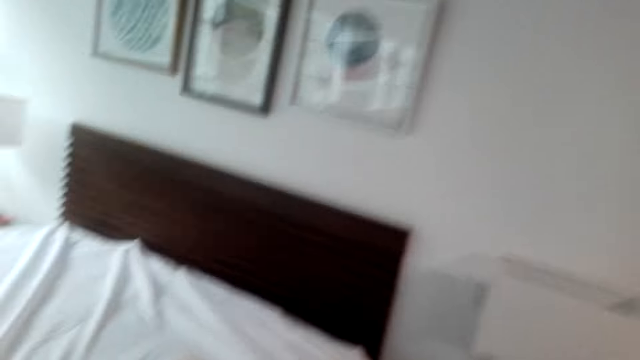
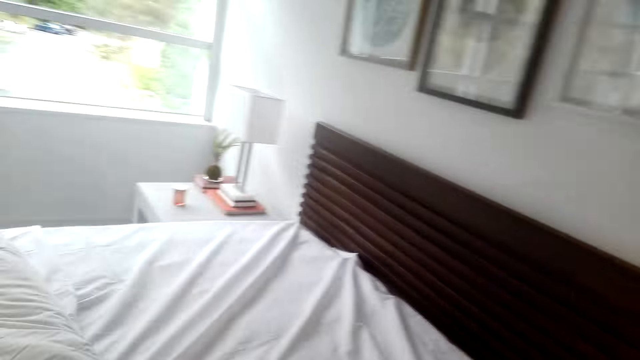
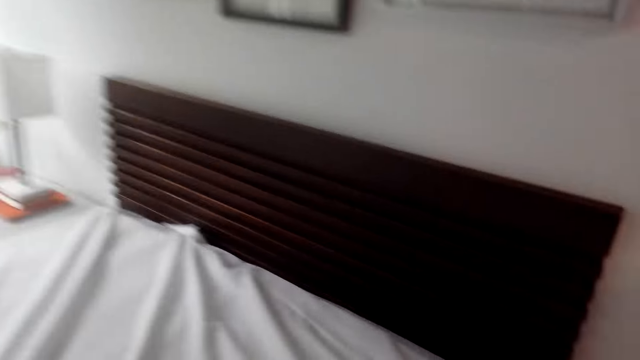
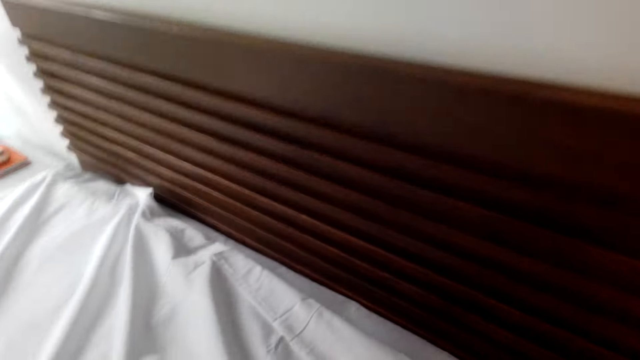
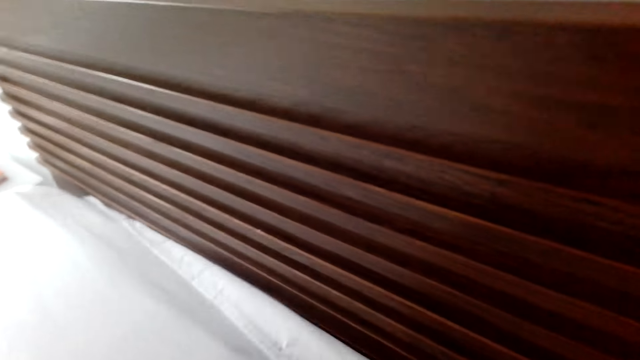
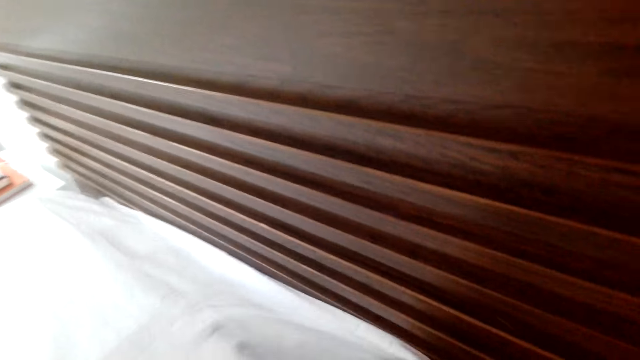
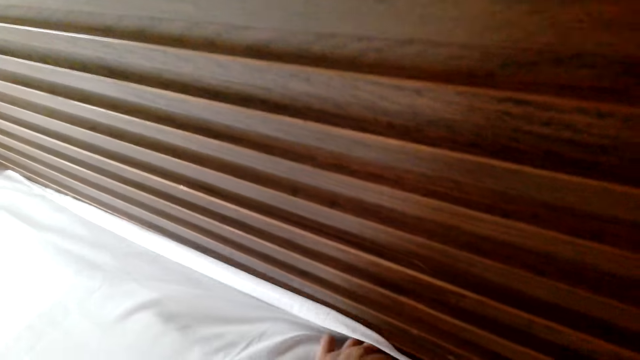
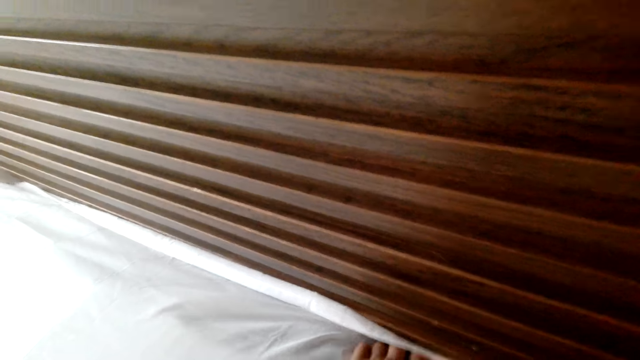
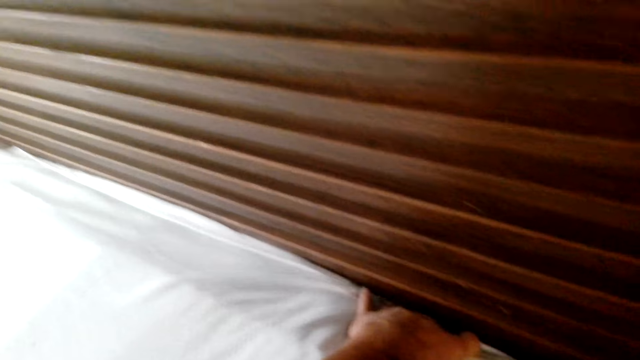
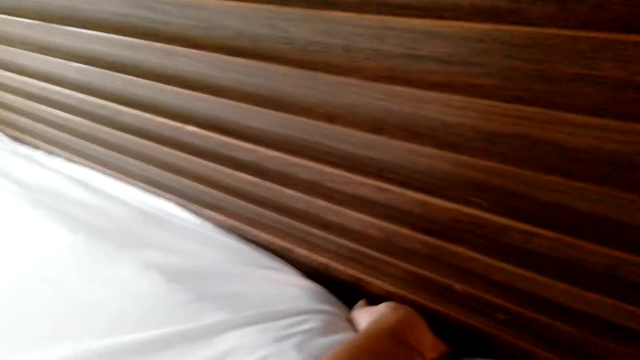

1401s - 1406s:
The camera wearer pulls the bedsheet and tucks in the bedsheet.

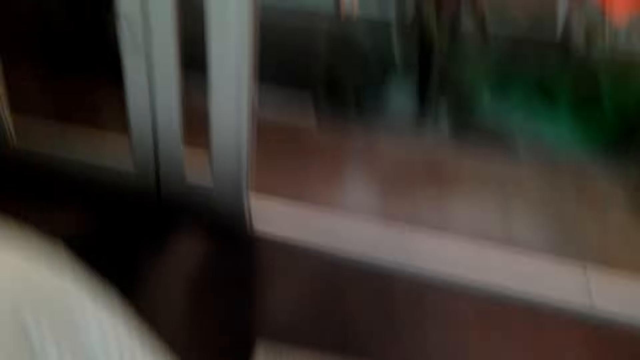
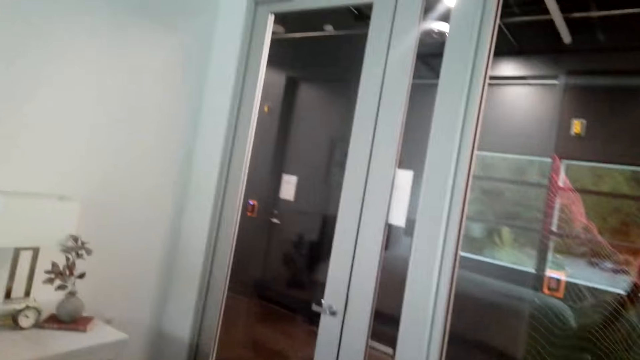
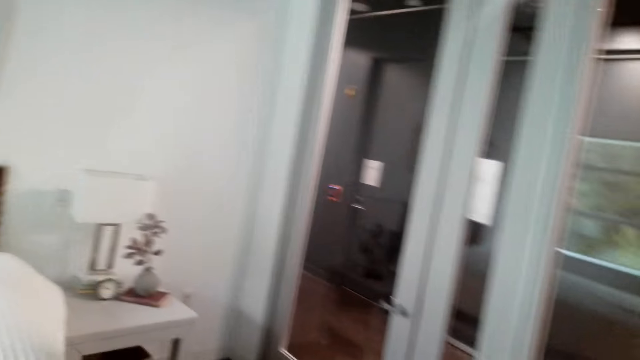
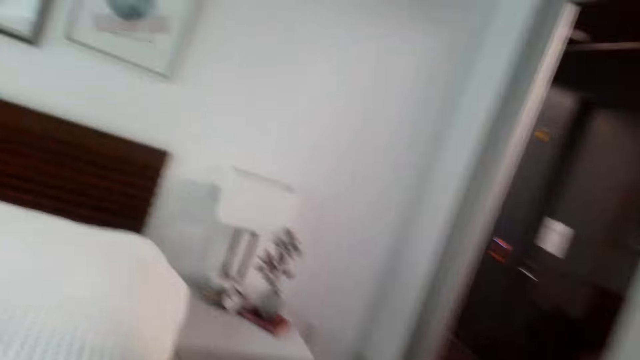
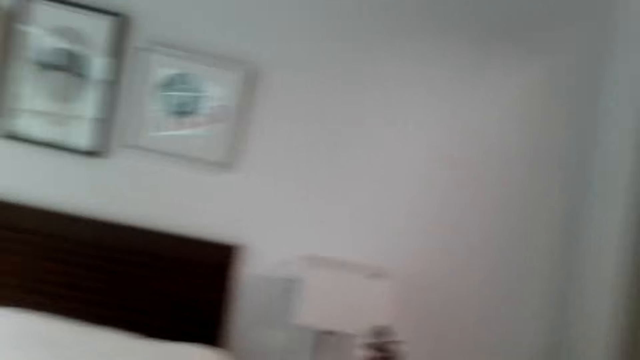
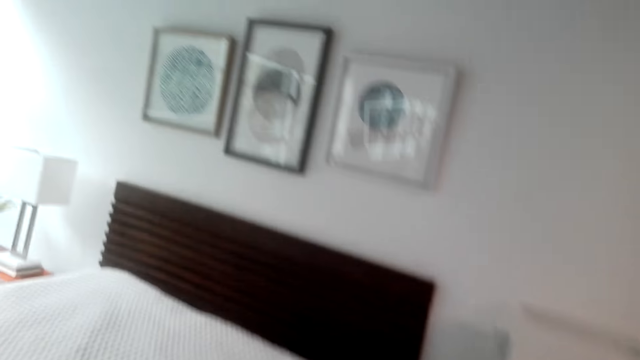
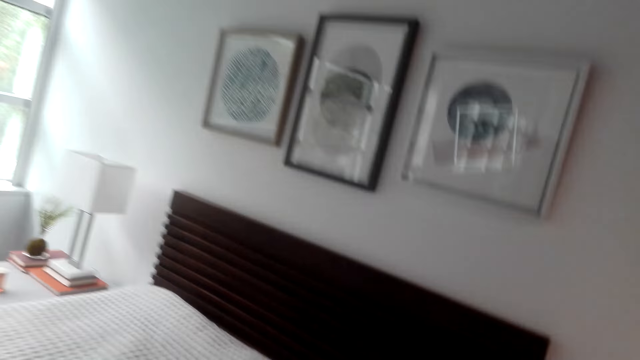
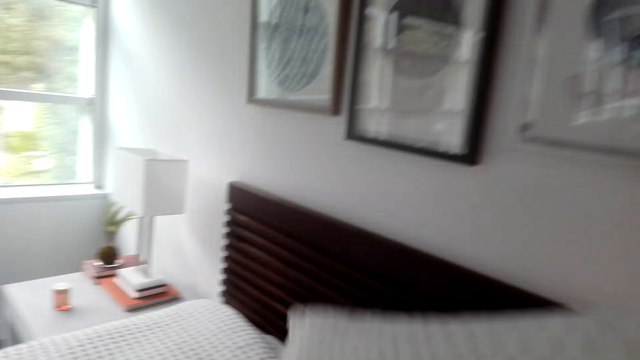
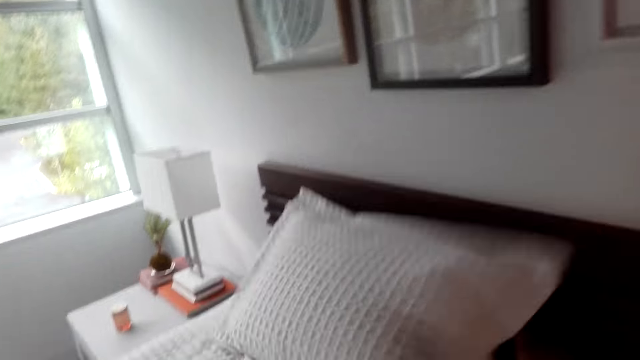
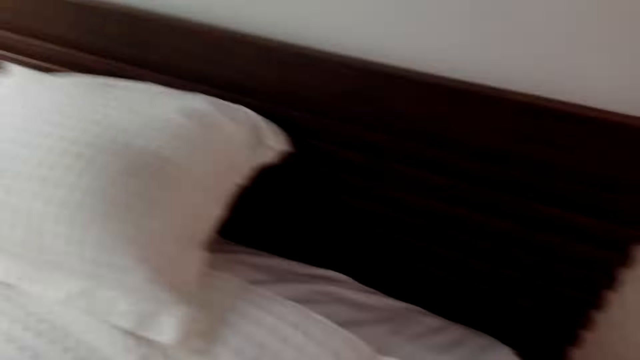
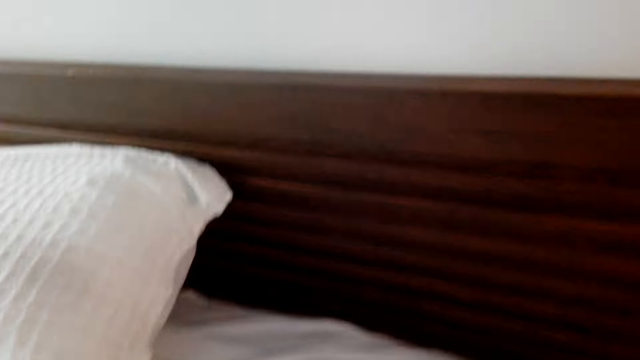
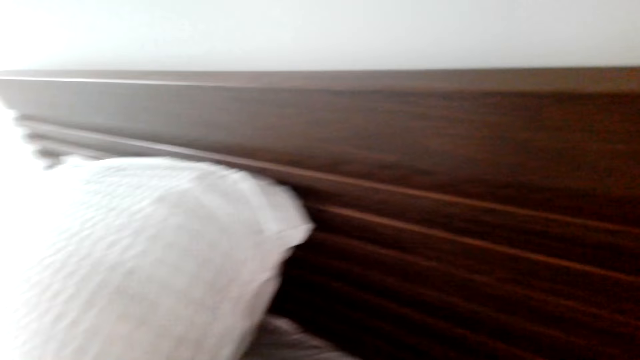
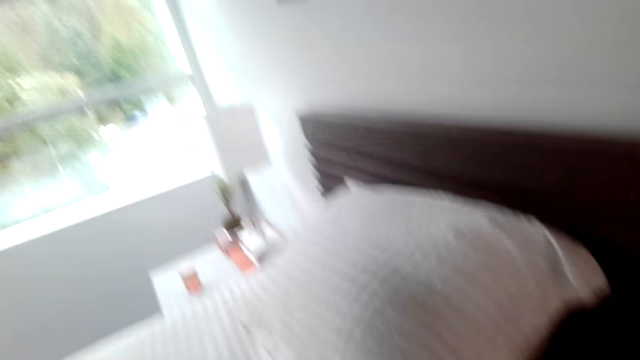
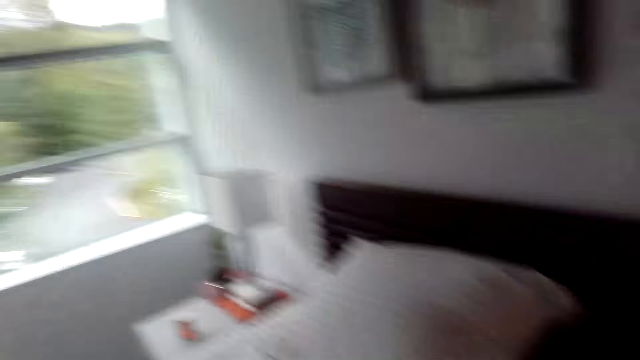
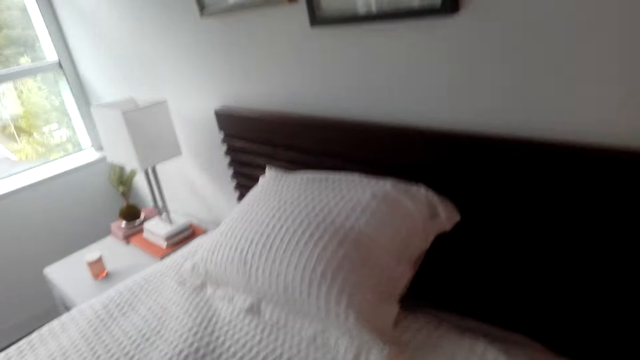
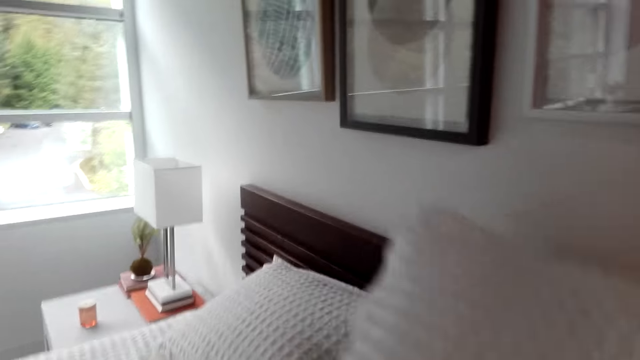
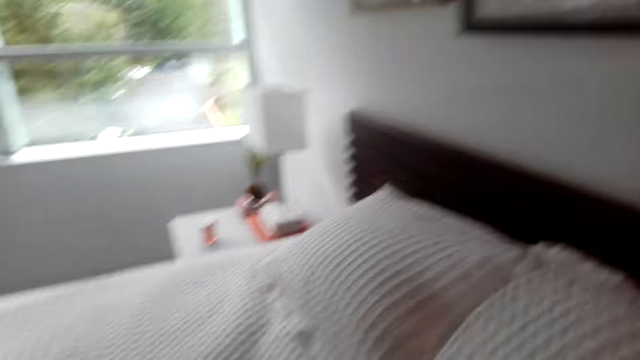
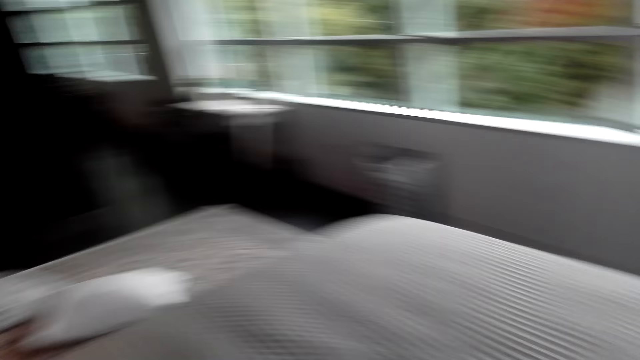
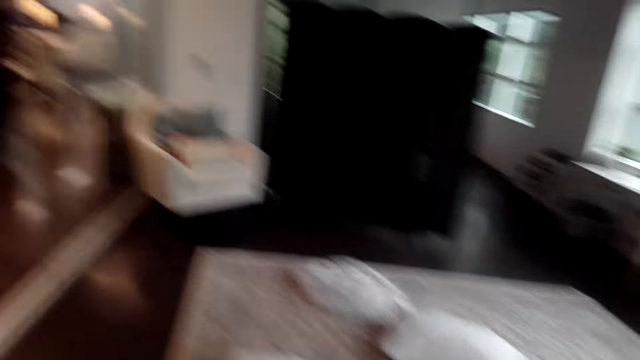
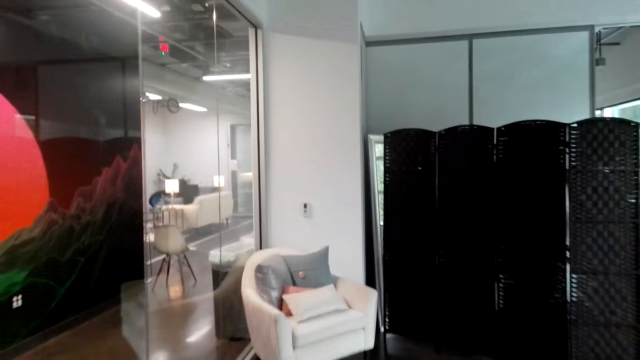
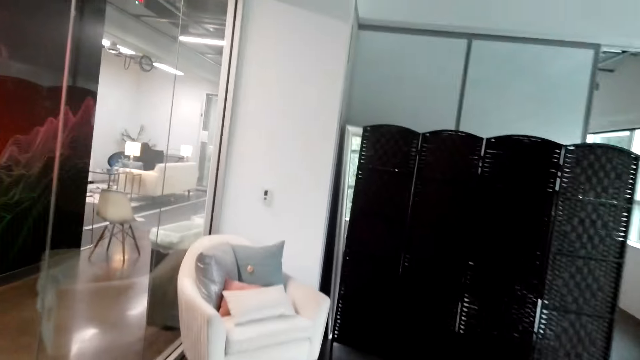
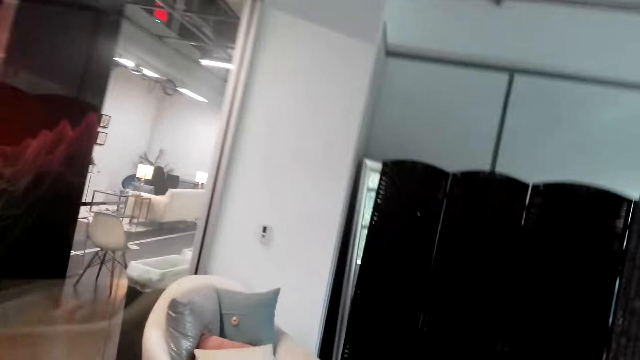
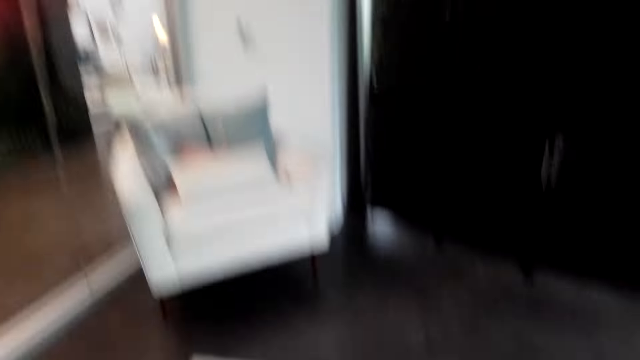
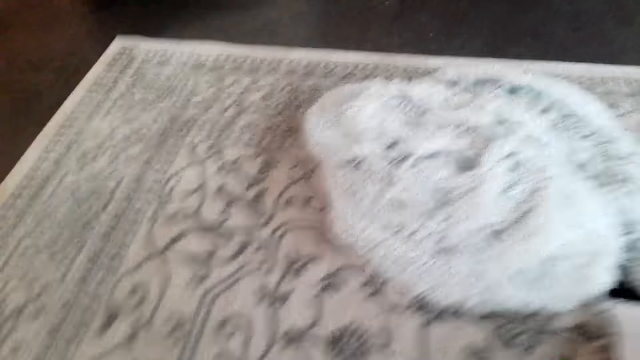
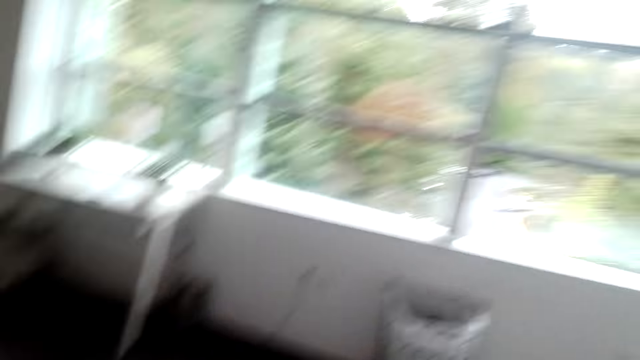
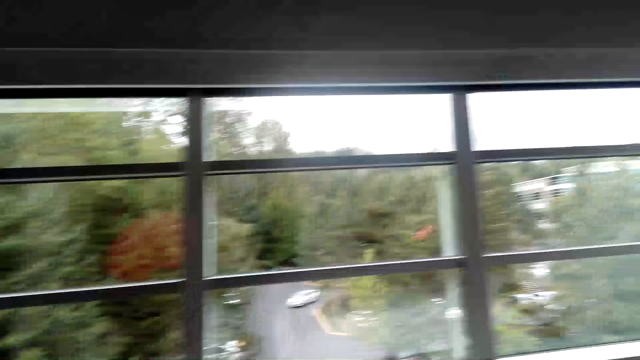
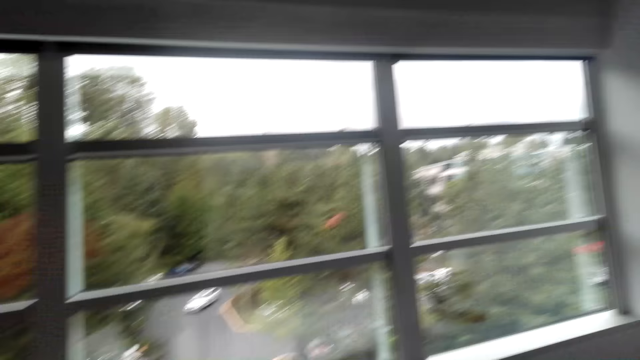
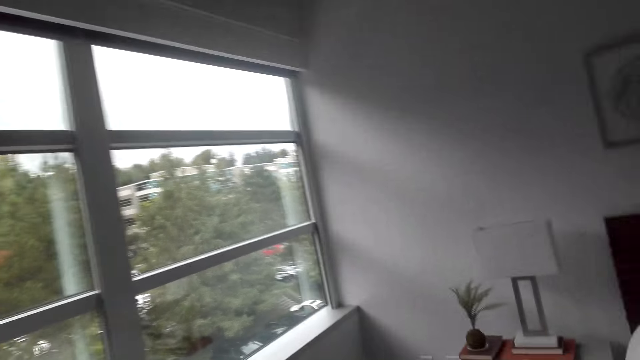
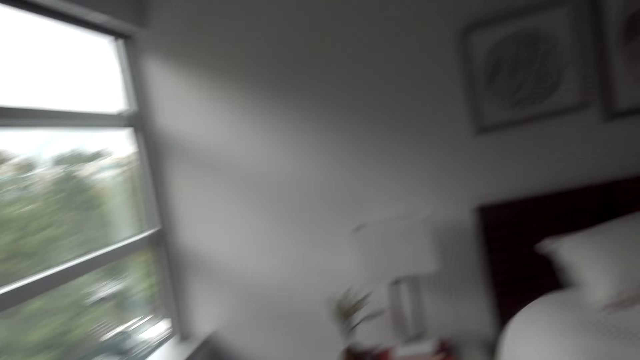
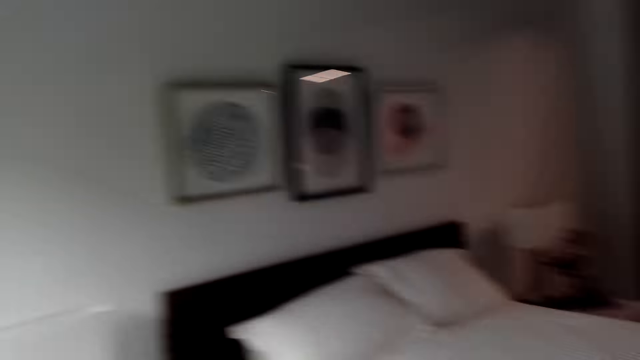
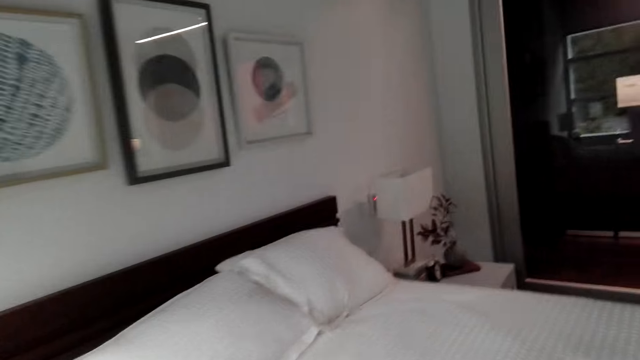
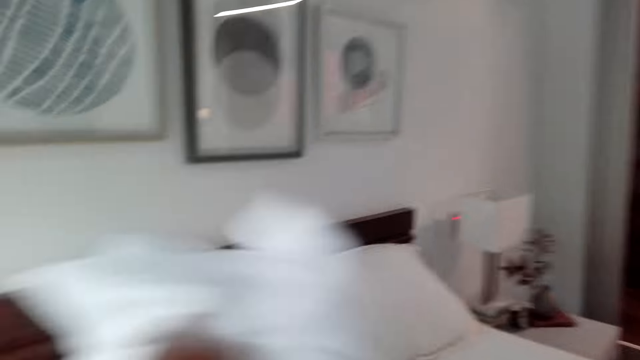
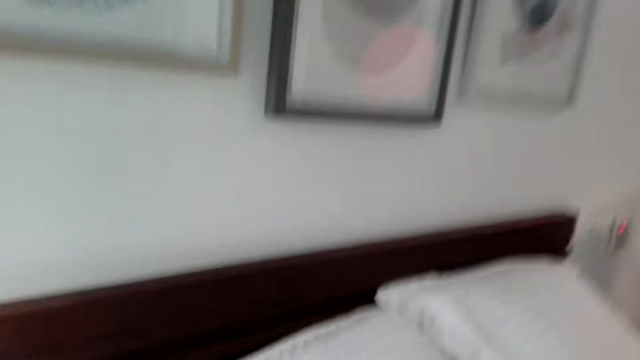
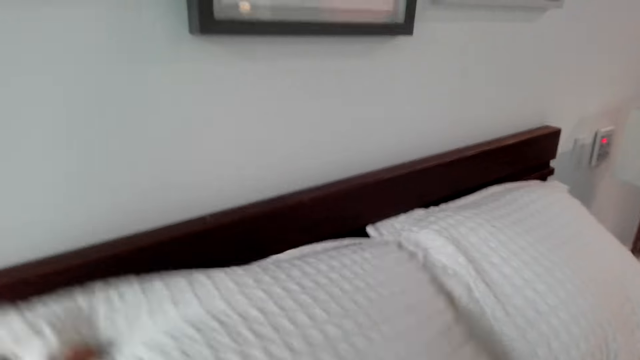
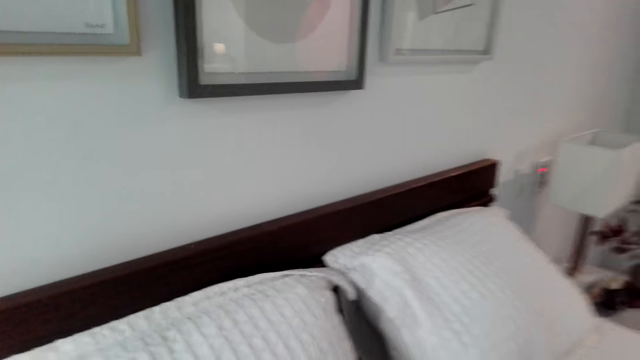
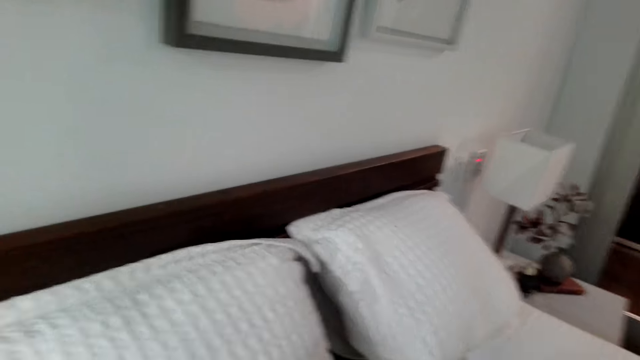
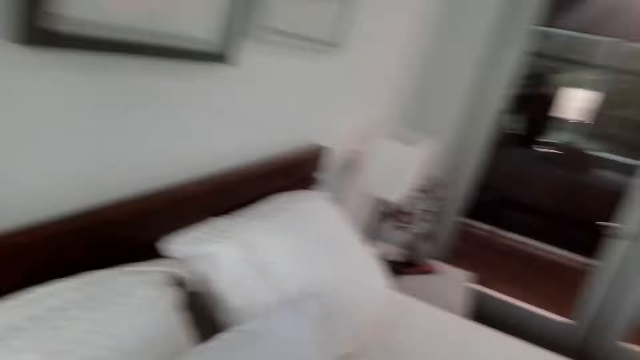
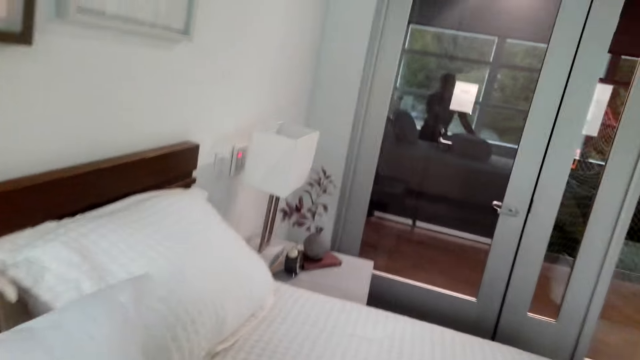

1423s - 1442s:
The camera wearer picks up a pillow. They move around. They put the pillow on the bed. They move around. They put the pillow on the bed again. They look around. They put the pillow on the bed again. They align the pillow.
